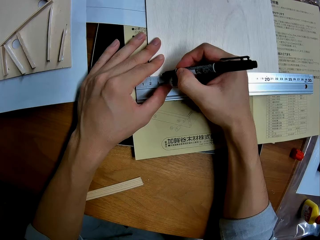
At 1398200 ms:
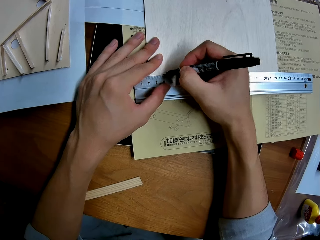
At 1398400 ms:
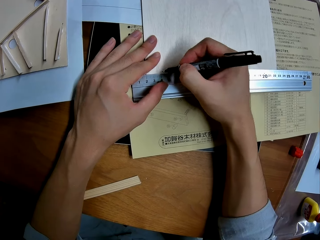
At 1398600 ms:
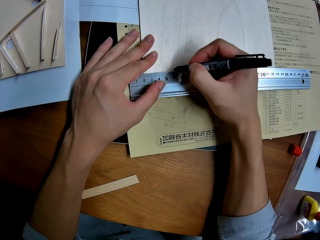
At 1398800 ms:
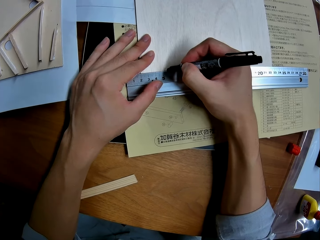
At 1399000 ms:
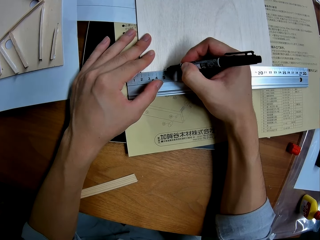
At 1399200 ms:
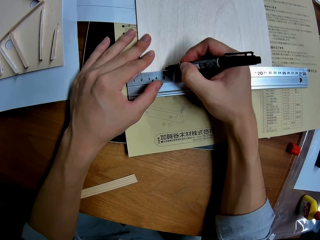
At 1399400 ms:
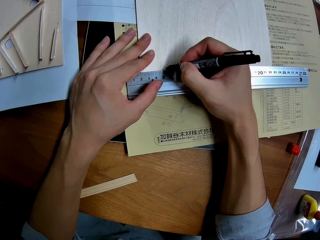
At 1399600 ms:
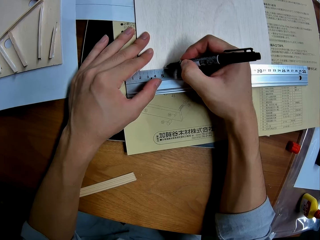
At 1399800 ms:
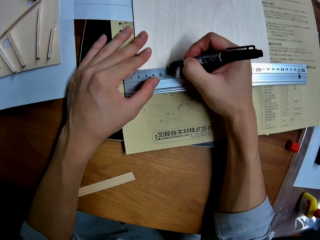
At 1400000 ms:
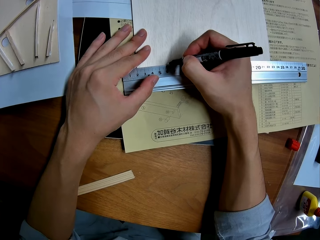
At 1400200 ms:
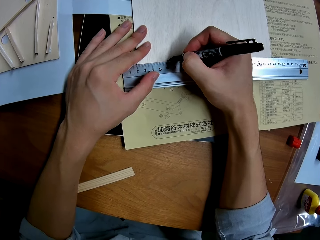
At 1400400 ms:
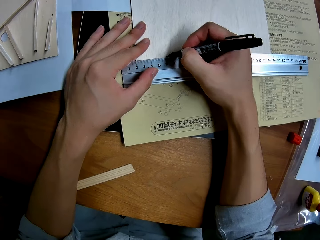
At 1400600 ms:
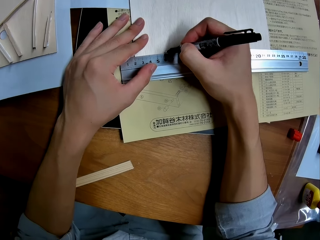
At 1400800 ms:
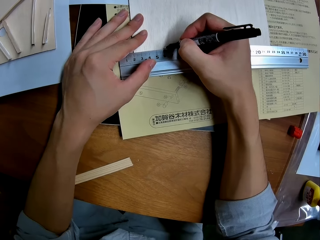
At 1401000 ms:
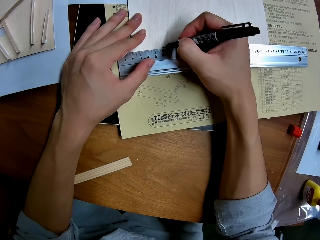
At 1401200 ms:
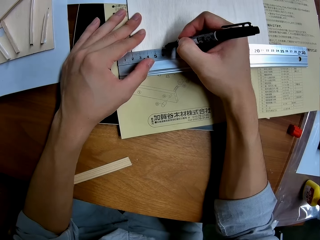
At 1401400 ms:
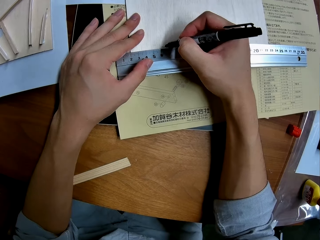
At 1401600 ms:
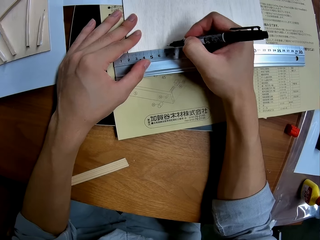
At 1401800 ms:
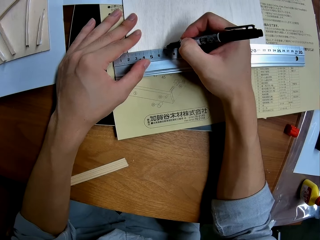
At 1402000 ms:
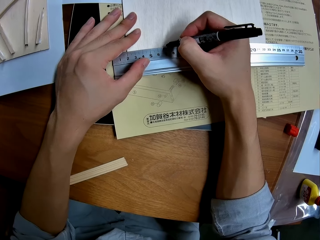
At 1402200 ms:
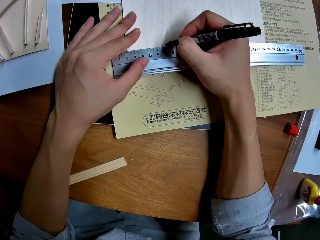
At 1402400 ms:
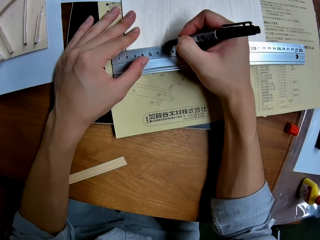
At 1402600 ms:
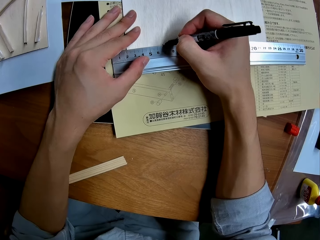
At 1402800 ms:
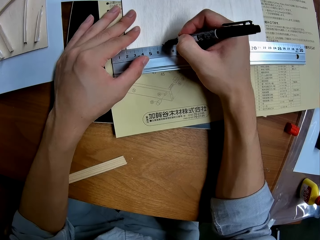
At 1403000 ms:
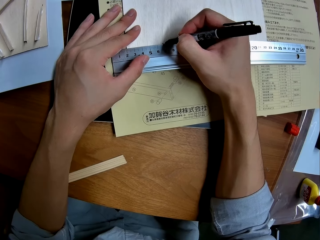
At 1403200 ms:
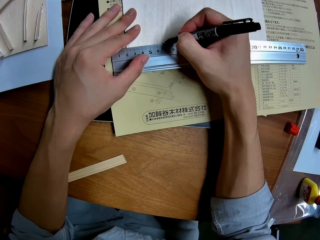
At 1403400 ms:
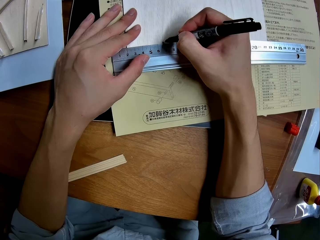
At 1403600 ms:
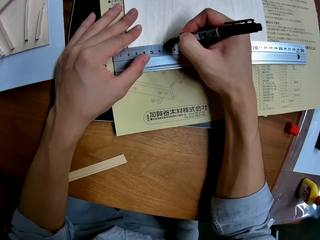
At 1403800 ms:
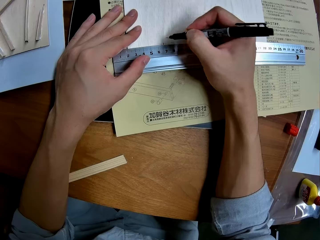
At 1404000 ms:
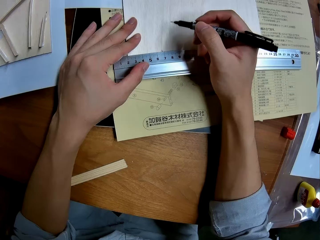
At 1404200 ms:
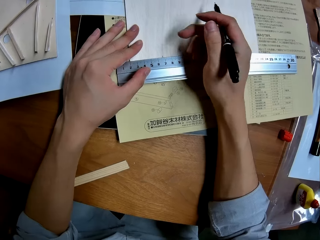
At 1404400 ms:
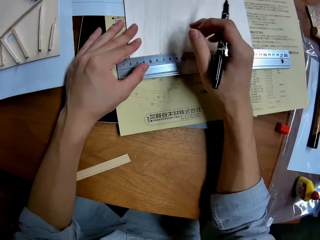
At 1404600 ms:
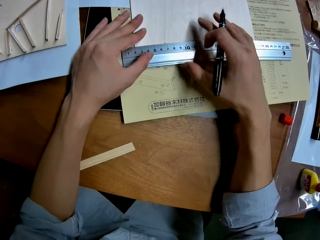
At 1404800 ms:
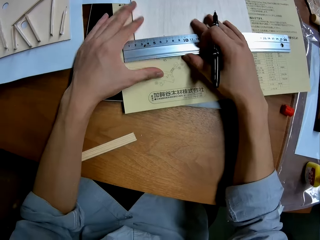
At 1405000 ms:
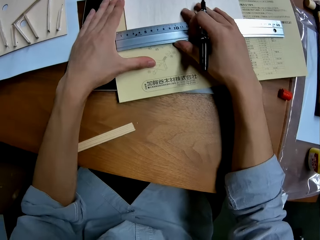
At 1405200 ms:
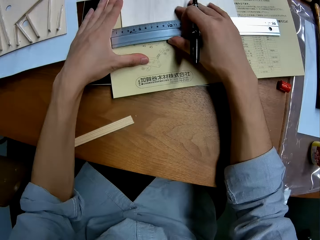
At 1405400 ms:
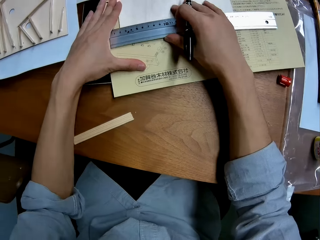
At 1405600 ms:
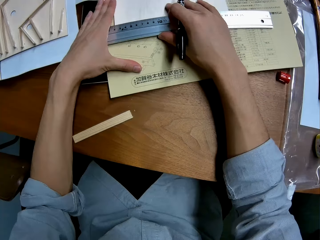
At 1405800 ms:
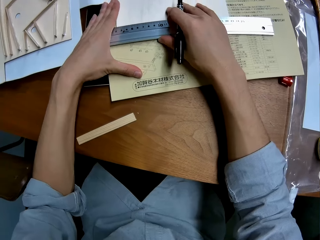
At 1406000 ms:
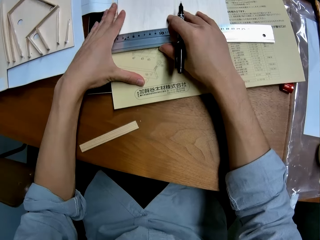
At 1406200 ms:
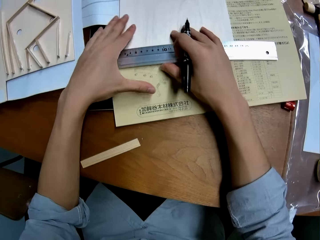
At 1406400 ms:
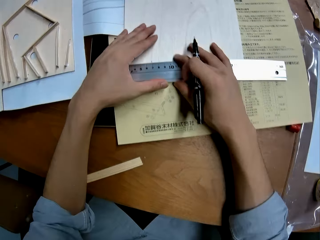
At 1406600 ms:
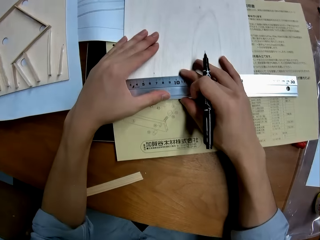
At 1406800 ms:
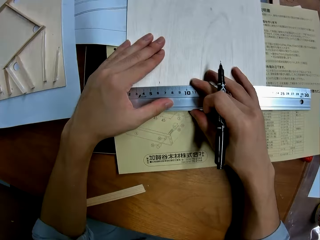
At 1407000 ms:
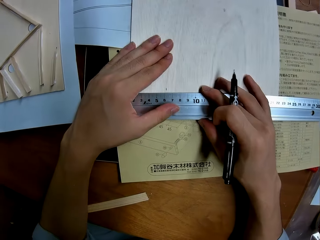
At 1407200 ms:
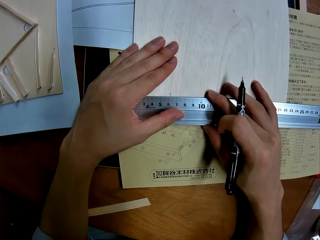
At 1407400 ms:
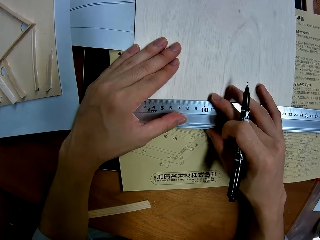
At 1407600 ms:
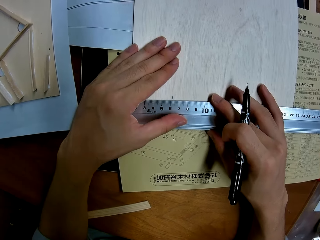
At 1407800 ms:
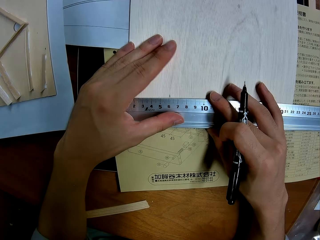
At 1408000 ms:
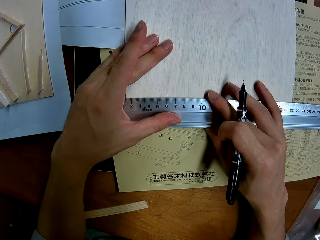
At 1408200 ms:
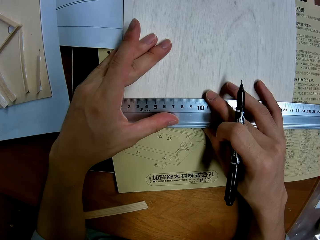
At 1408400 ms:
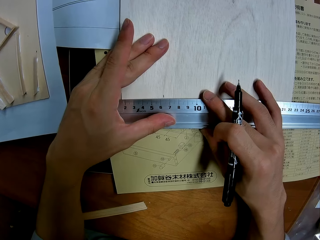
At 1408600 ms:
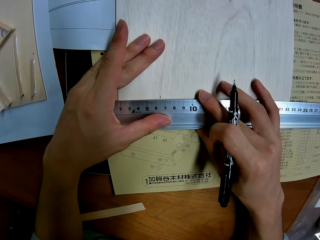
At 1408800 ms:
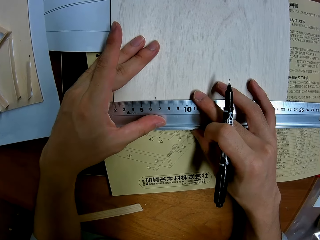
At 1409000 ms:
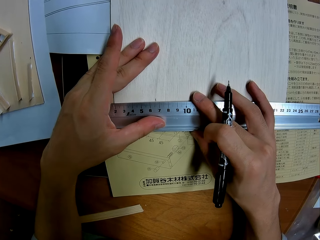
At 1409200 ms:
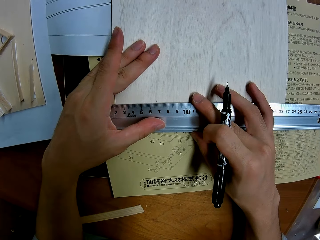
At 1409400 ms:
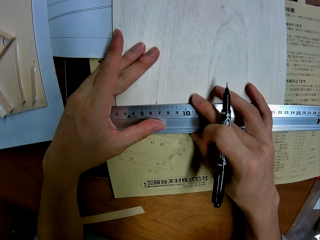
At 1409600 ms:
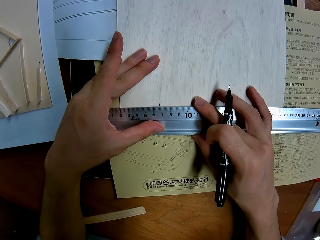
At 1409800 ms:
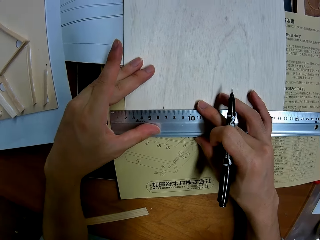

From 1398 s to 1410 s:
The camera wearer marks the wood with the pen in his right hand. He adjusts the ruler with his two hands.

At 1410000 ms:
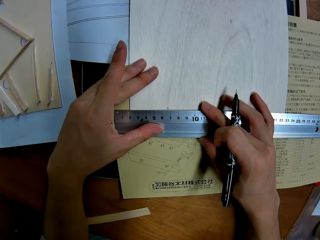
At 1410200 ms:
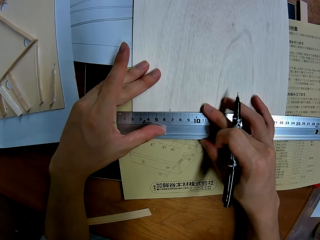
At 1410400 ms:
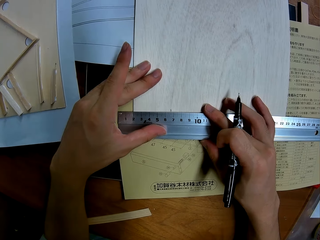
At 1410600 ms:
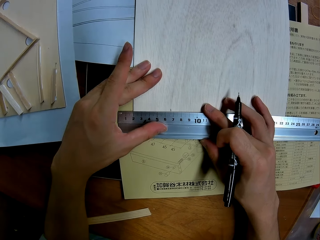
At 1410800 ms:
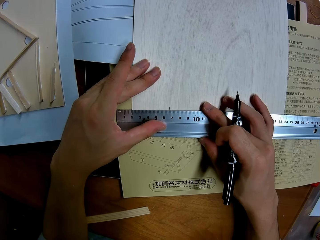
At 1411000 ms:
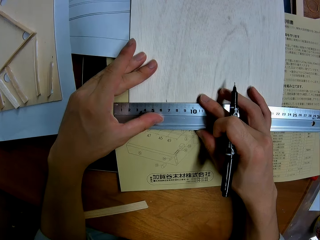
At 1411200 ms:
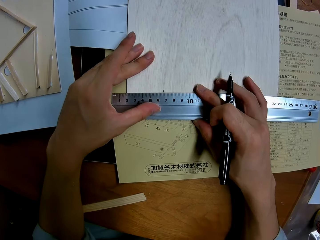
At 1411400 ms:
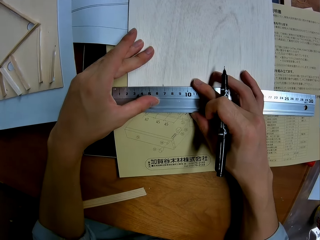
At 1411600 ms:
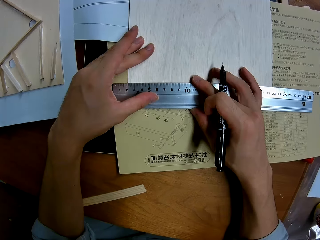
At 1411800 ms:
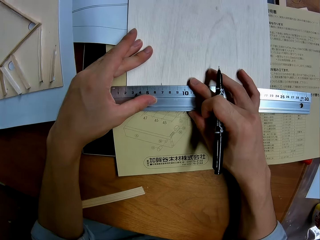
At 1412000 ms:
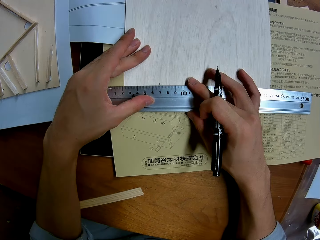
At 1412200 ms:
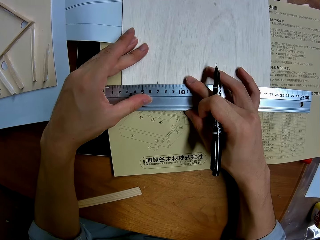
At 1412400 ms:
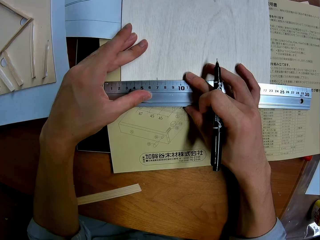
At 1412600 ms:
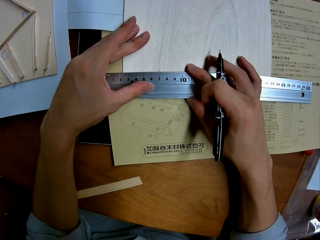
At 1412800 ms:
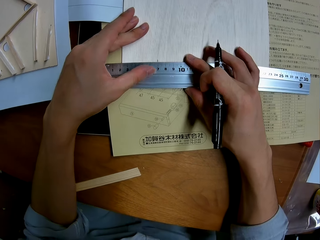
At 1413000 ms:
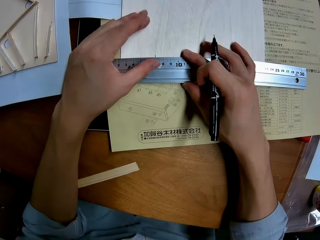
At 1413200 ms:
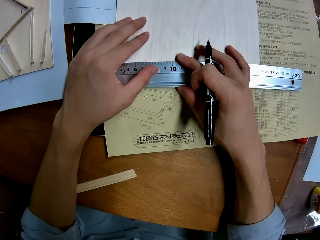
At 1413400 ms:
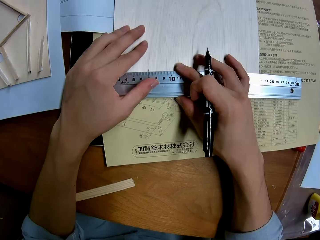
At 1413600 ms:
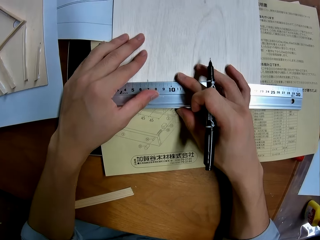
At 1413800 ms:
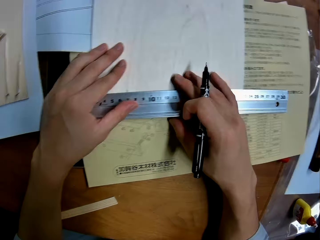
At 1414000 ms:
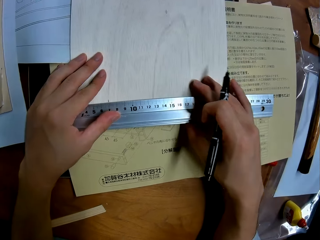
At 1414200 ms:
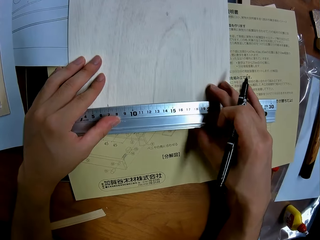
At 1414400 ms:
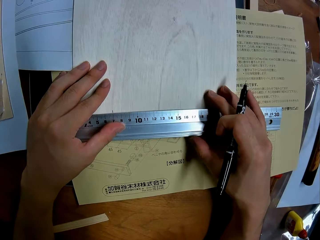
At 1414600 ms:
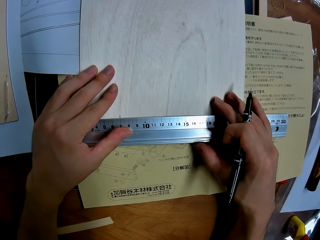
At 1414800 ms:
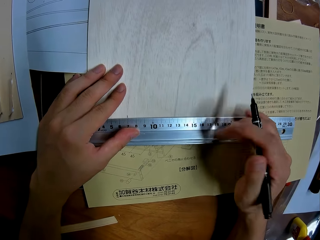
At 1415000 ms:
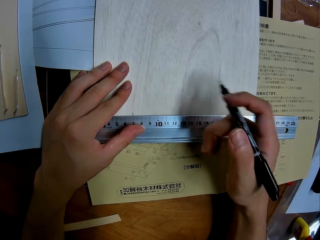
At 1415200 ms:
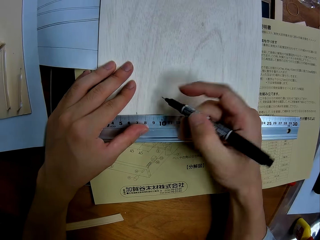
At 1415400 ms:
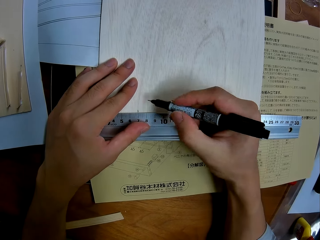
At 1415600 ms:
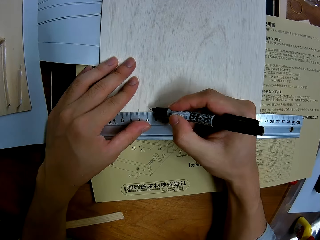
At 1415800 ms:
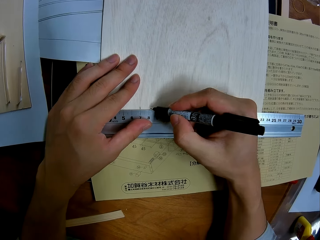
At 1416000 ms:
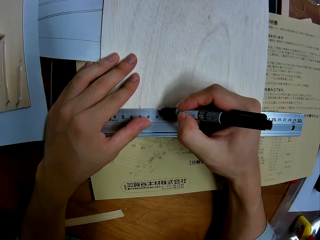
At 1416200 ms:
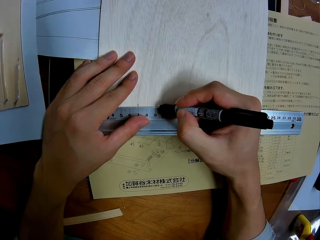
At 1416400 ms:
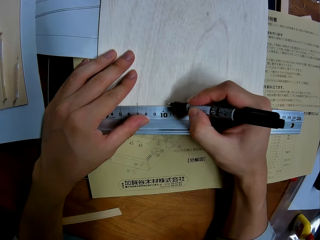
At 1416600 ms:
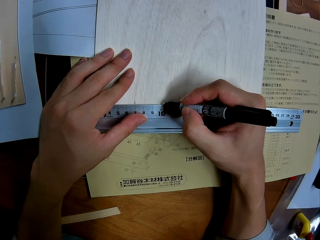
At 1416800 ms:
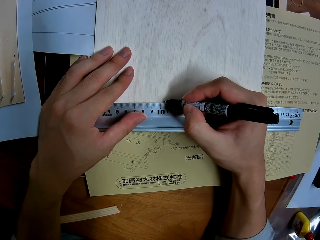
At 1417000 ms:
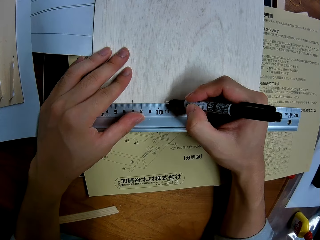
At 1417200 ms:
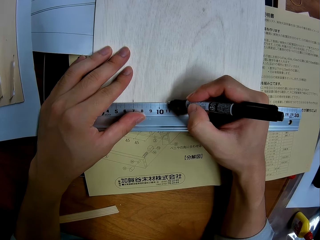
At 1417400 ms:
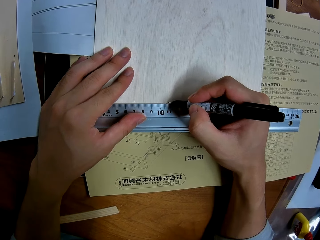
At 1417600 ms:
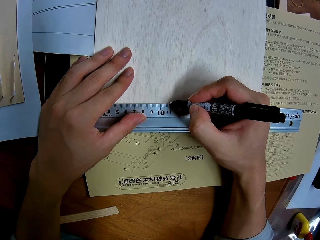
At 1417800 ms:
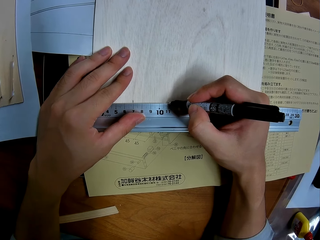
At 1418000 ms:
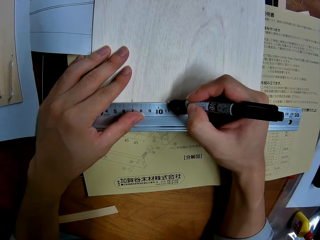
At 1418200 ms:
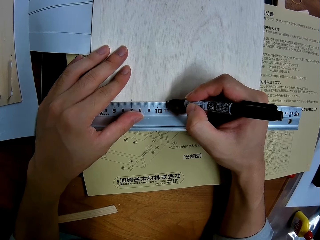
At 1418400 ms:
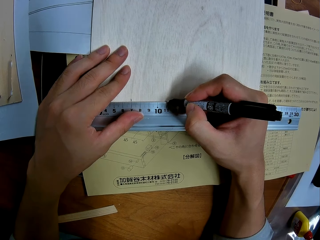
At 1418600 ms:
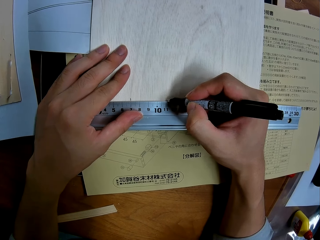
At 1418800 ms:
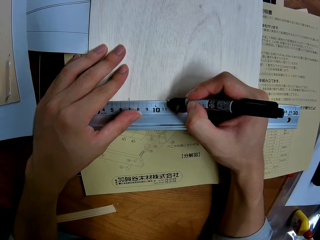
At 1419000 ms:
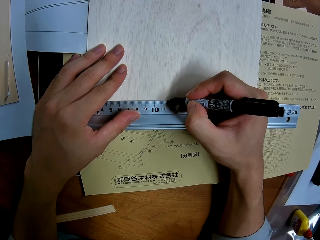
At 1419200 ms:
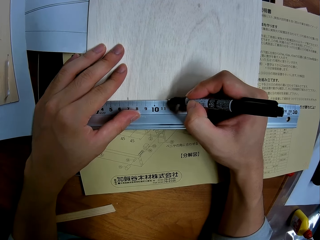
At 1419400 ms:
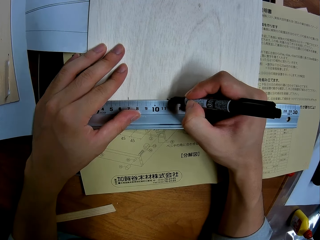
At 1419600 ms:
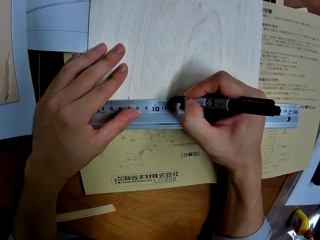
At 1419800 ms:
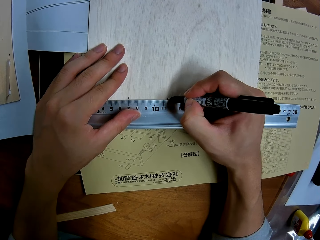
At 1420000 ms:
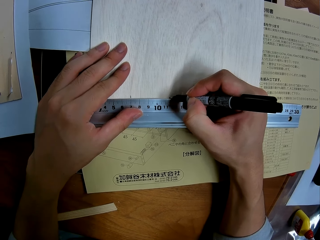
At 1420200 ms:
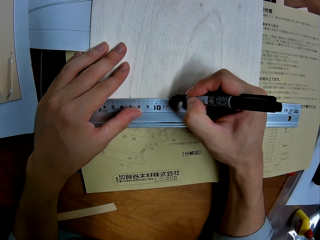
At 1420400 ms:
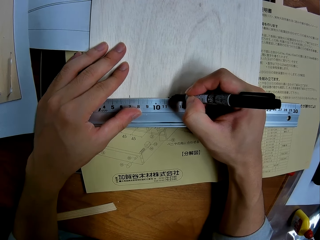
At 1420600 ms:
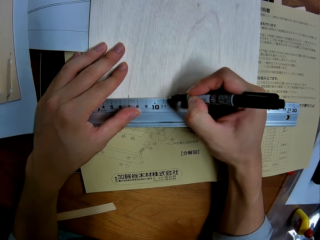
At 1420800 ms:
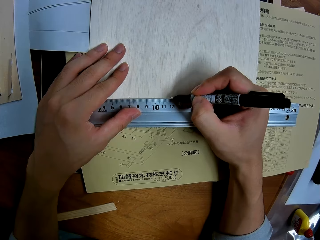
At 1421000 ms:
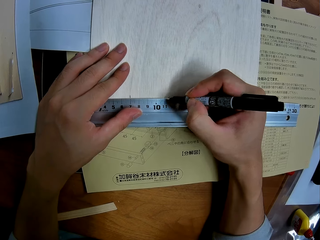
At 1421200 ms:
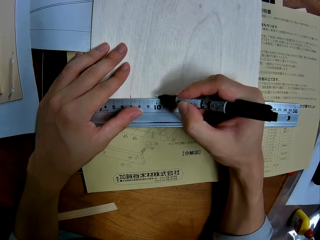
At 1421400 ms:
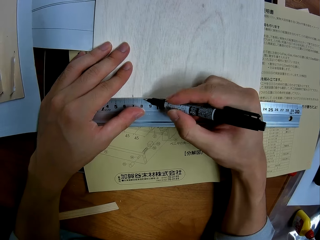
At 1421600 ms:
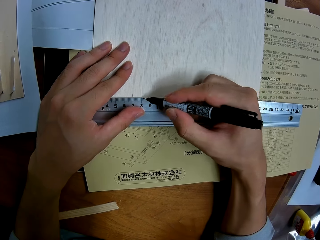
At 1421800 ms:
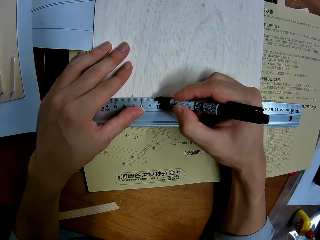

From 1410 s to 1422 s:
The camera wearer looks at the plywood. He marks the wood with the pen in his right hand.
